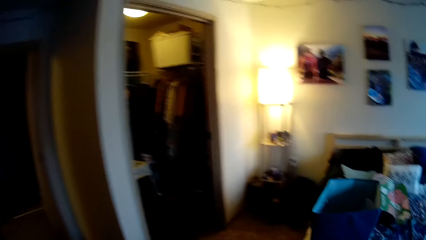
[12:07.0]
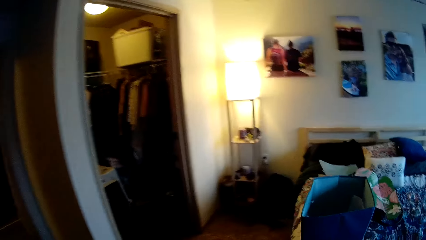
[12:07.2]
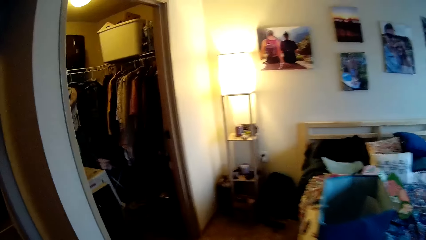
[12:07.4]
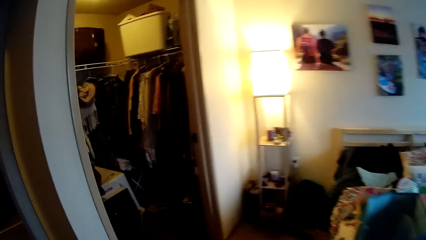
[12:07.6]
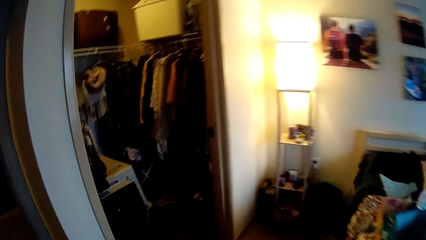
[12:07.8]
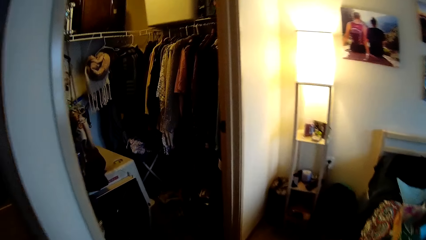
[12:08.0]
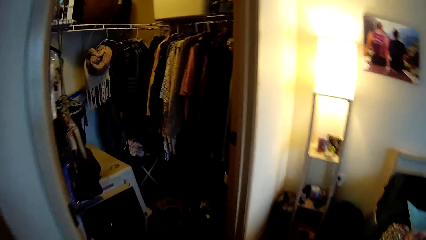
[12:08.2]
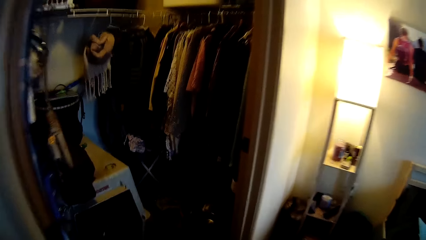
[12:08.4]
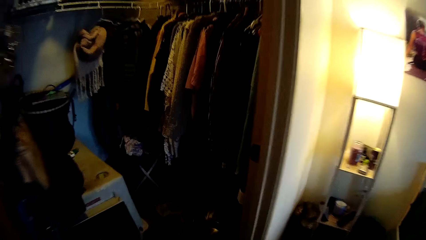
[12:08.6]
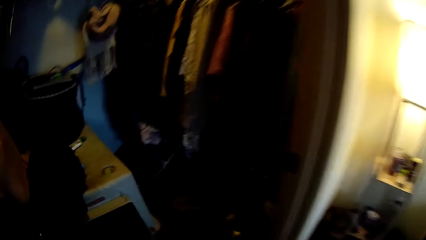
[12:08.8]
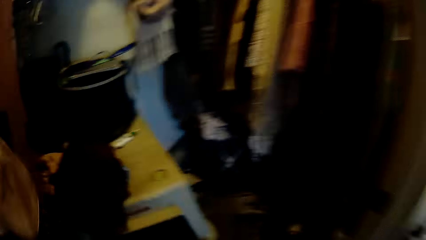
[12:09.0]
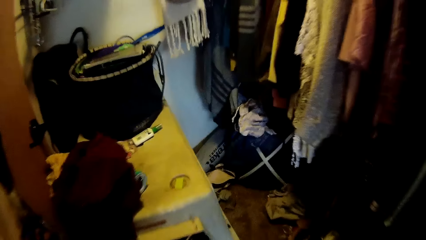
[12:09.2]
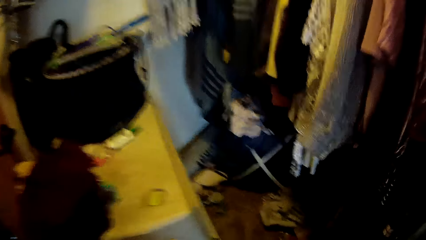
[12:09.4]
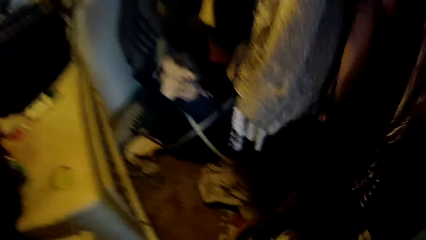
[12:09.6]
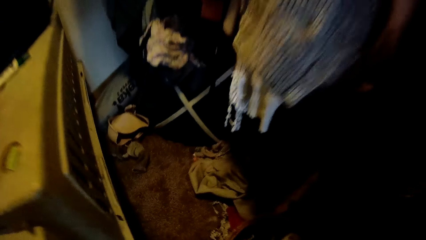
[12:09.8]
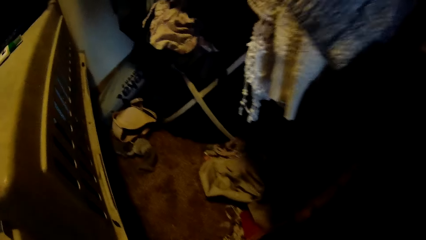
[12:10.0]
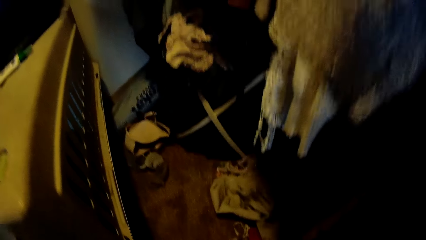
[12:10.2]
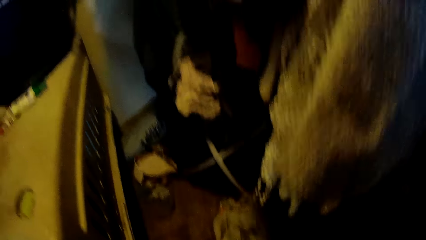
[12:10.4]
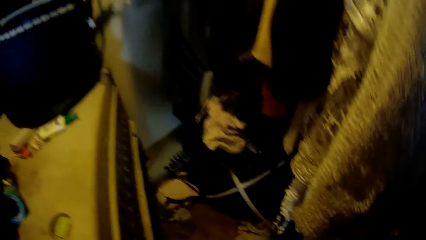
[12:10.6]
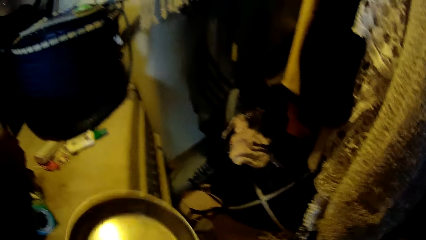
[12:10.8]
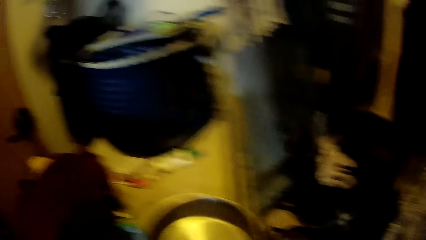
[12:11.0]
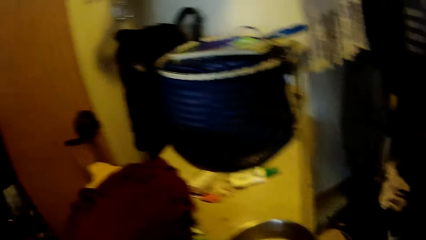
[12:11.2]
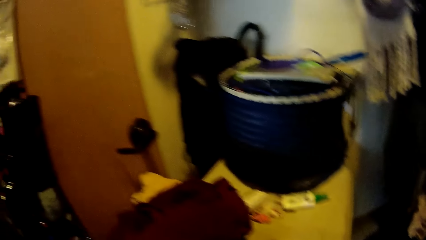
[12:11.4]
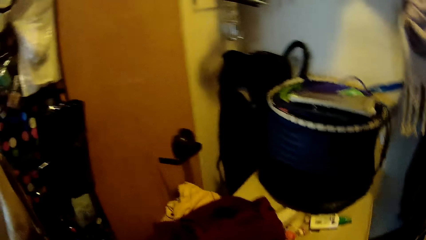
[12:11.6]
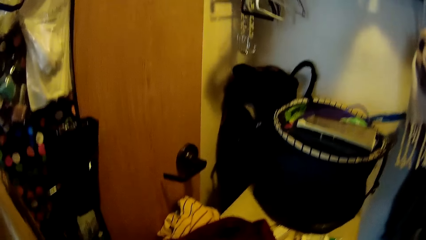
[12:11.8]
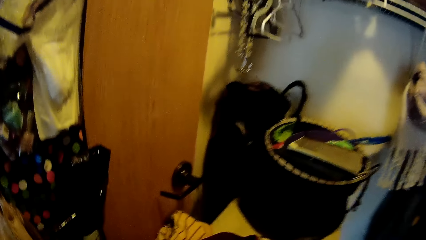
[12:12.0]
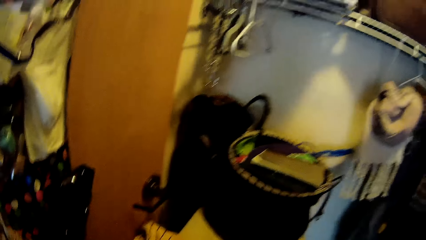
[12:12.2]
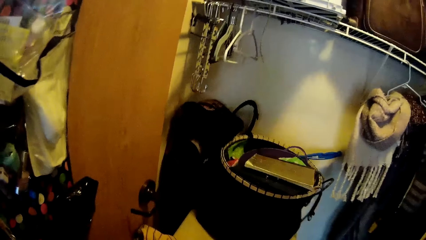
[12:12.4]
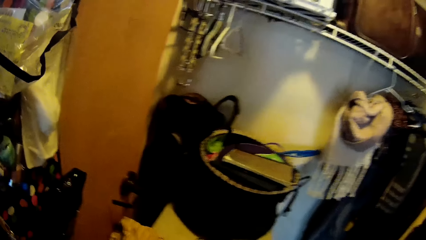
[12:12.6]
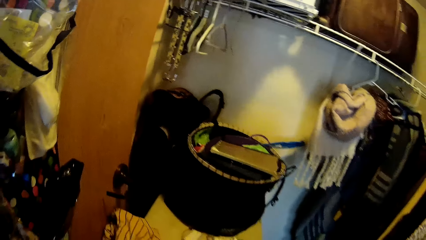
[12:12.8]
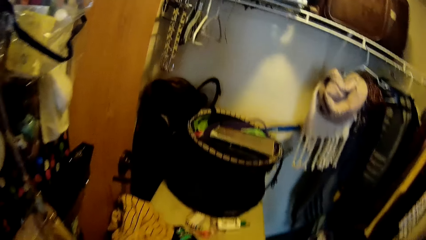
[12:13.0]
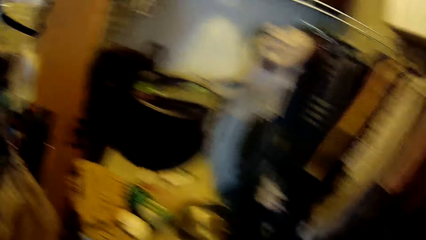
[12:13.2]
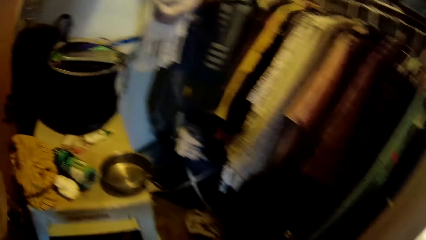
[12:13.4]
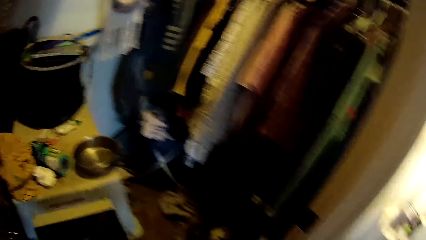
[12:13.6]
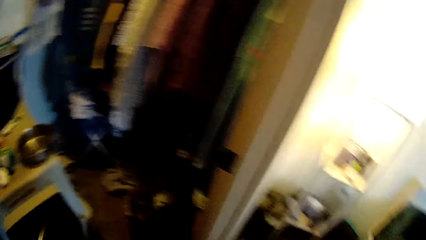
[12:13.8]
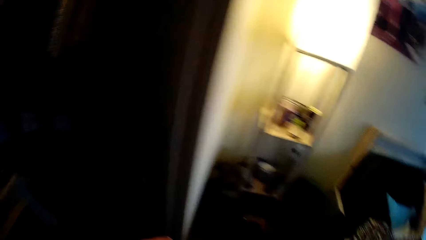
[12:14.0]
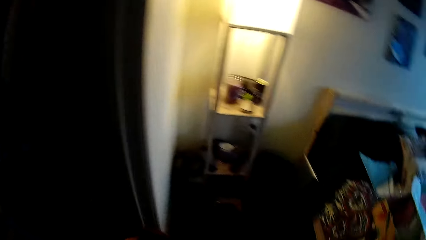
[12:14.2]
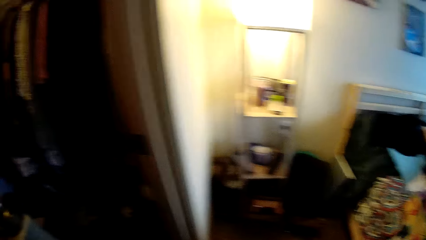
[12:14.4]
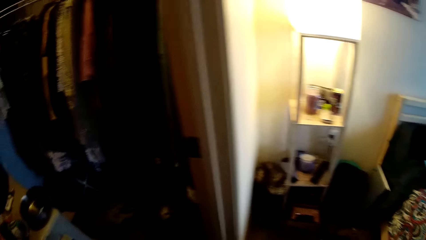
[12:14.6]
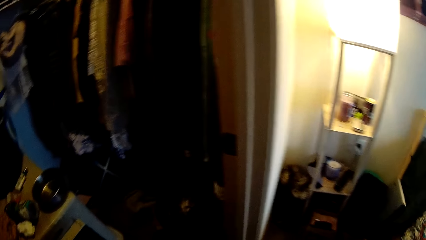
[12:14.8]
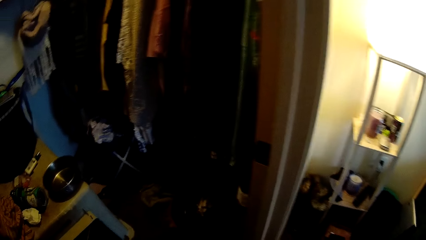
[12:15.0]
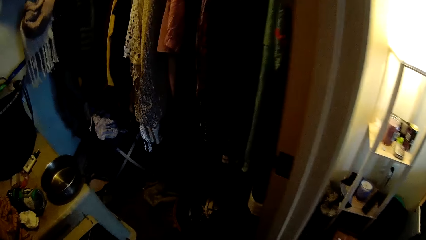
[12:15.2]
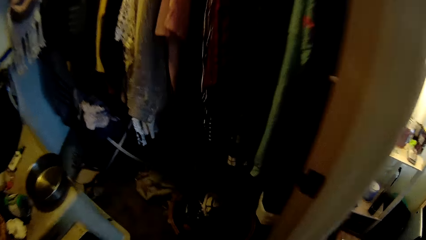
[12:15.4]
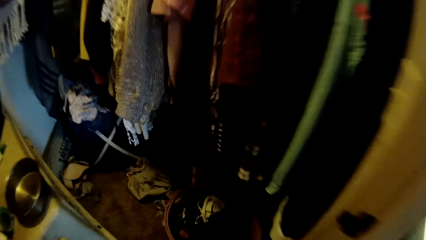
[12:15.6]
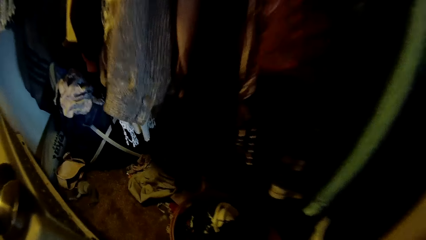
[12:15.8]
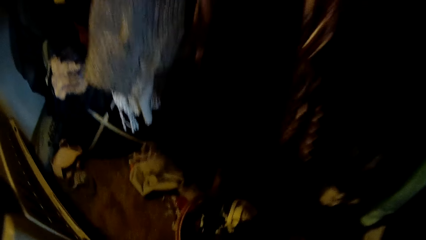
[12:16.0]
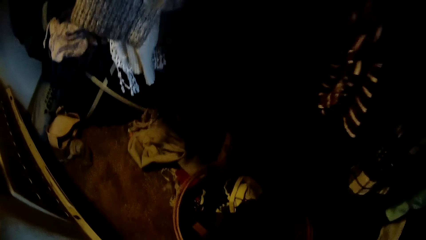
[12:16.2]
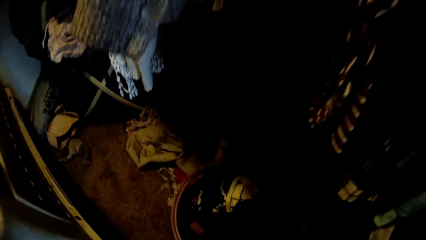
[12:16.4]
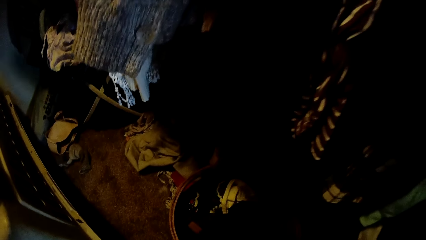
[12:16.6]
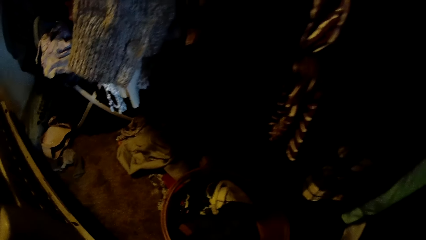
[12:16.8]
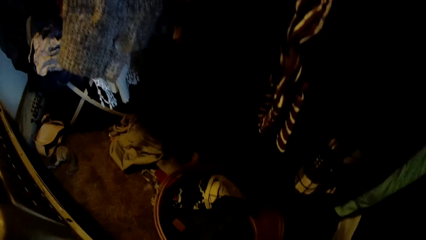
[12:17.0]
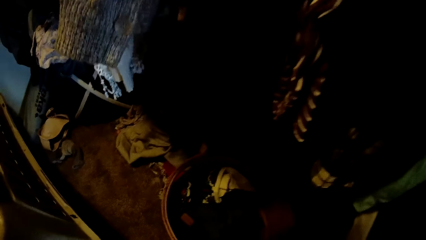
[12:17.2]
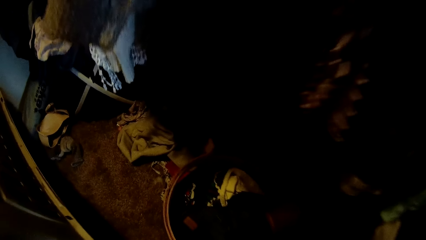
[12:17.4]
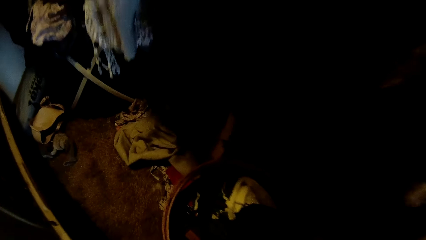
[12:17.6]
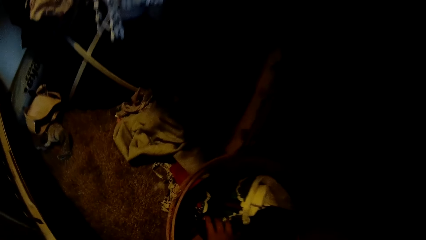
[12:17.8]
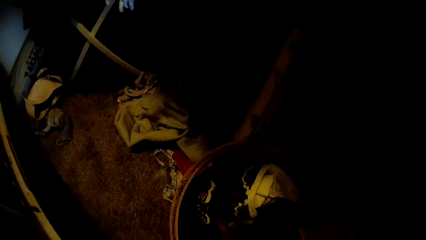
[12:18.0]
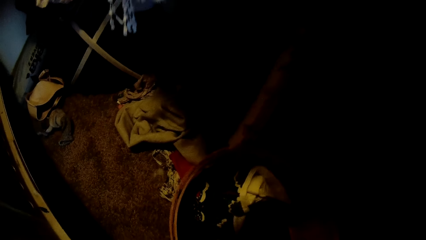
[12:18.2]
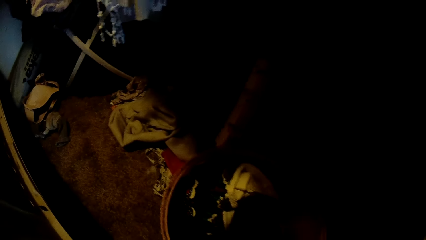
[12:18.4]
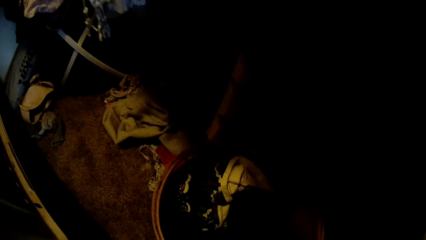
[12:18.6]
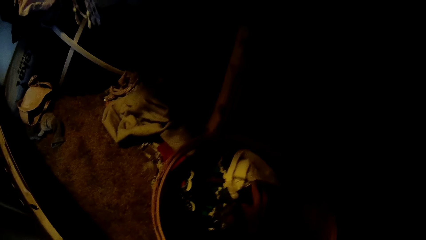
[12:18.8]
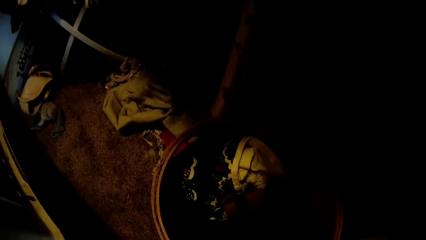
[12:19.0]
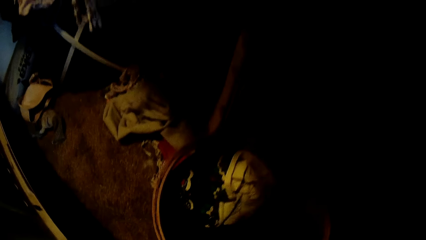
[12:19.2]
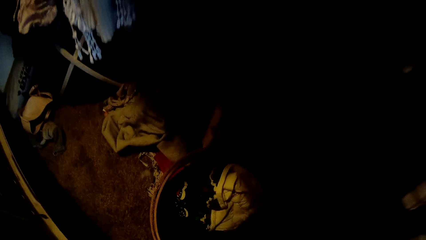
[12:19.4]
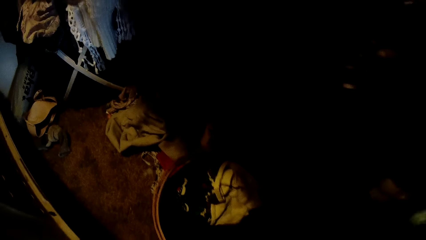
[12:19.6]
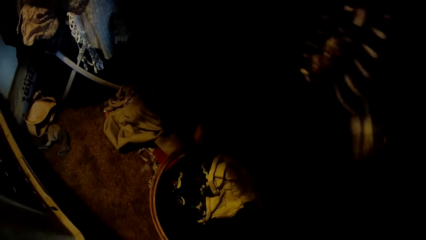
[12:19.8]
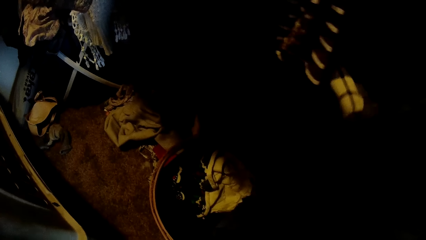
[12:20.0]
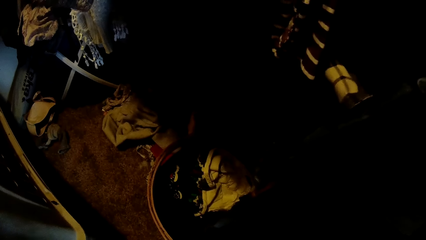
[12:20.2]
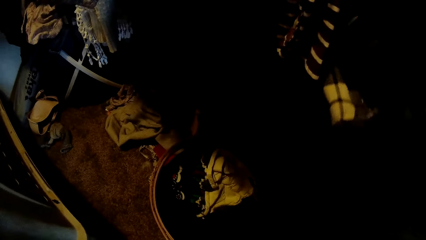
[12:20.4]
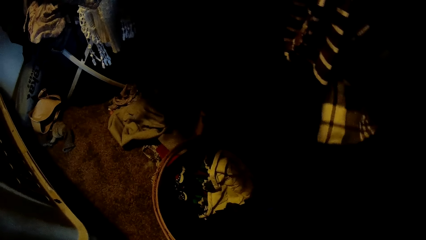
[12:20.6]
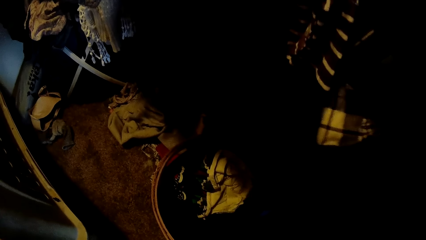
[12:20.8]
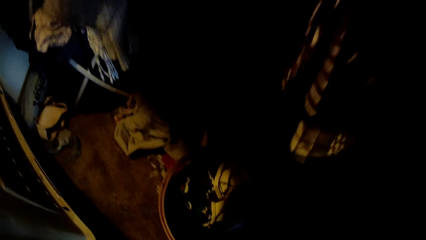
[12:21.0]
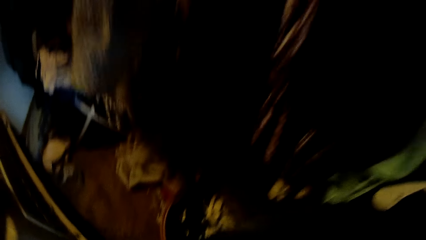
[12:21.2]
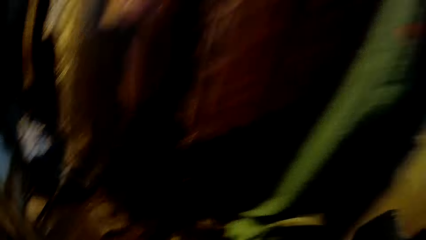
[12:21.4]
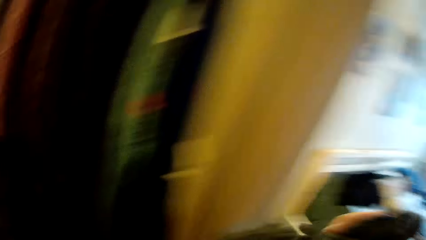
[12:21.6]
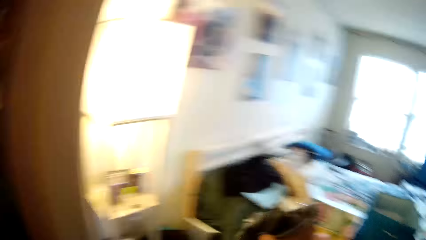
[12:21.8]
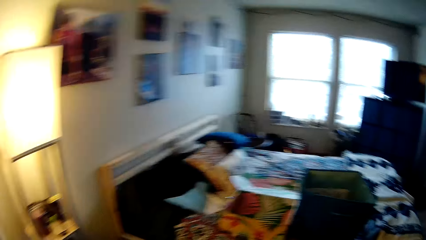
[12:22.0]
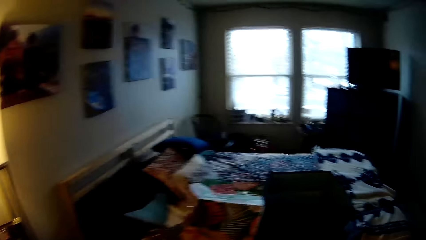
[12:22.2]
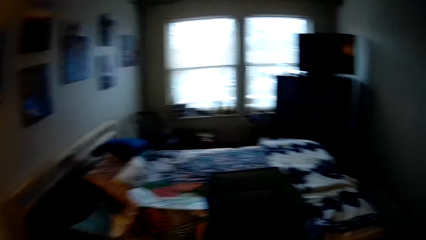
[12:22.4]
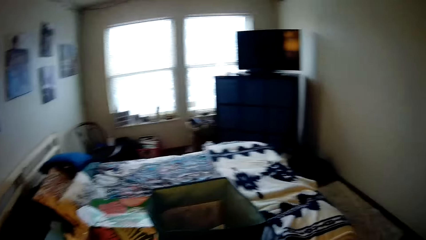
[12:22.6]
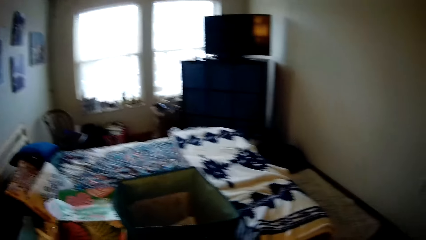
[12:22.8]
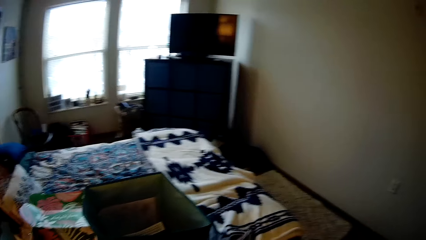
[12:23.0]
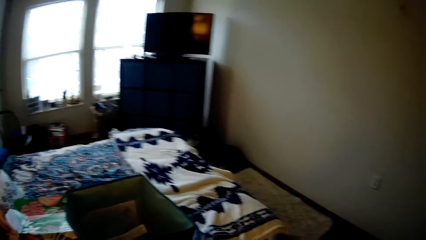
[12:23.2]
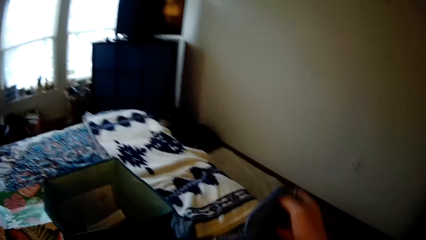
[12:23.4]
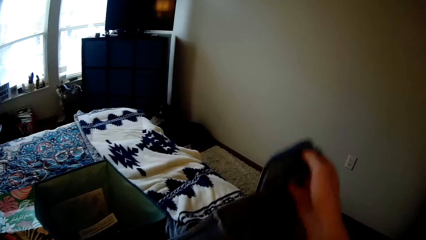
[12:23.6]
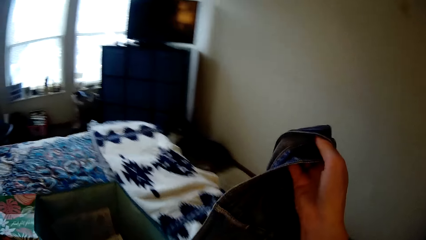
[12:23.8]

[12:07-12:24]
The camera wearer walks. She holds a metal pan with her left hand. She drops the metal pan on a box with her left hand. She looks around. She picks a towel from a laundry basket with her right hand. She walks.
